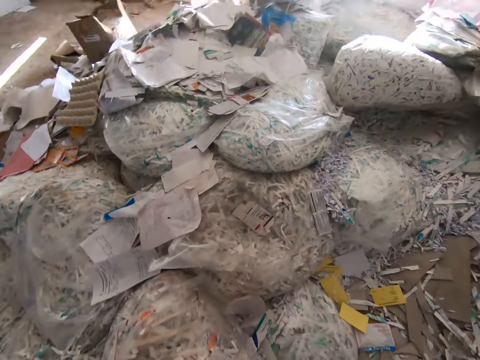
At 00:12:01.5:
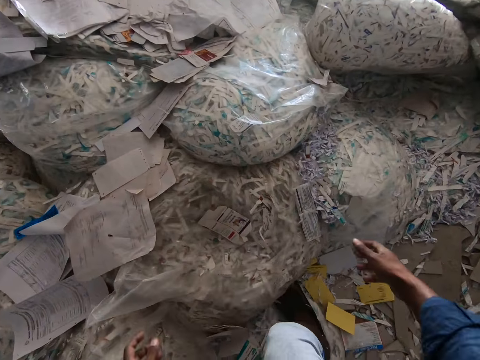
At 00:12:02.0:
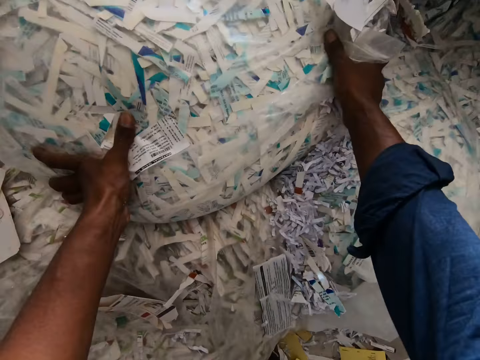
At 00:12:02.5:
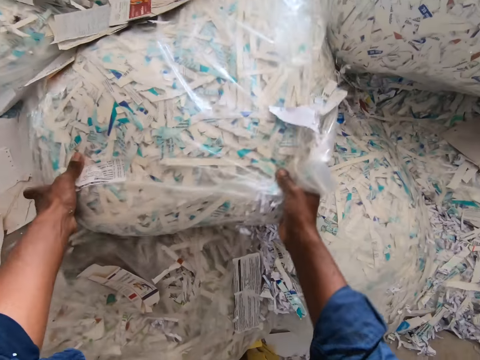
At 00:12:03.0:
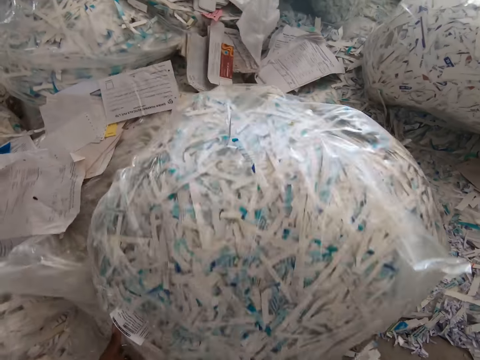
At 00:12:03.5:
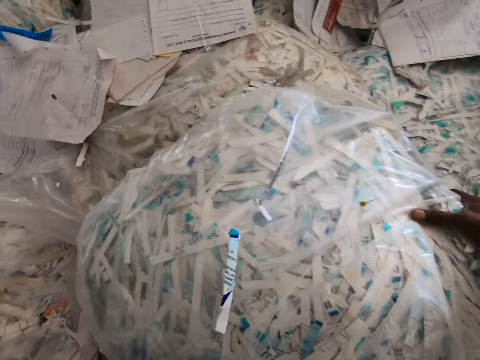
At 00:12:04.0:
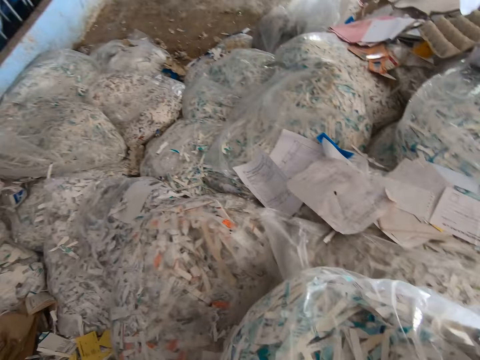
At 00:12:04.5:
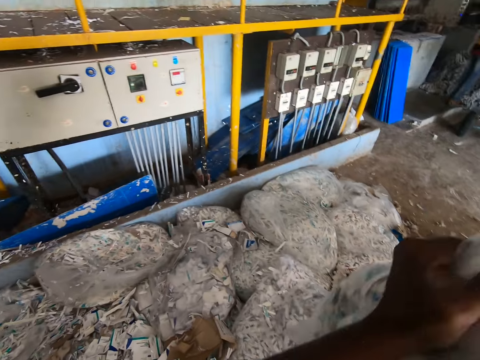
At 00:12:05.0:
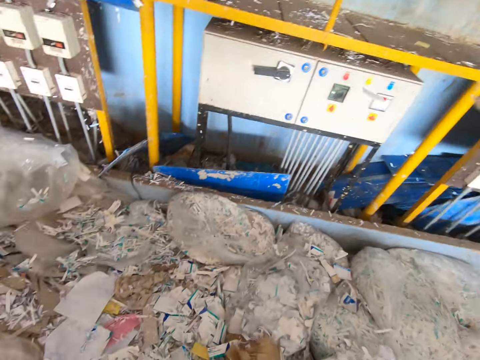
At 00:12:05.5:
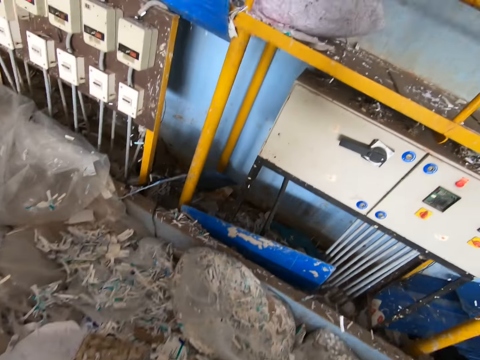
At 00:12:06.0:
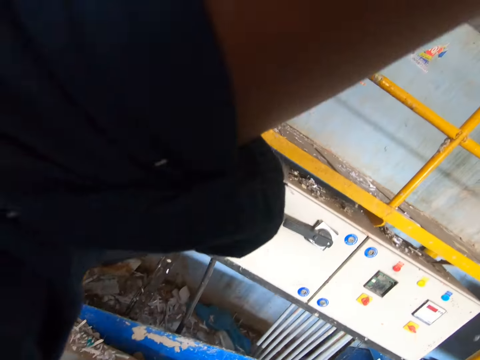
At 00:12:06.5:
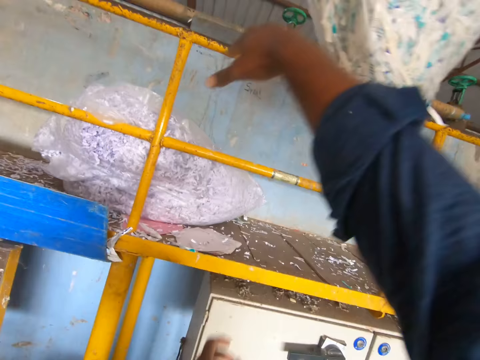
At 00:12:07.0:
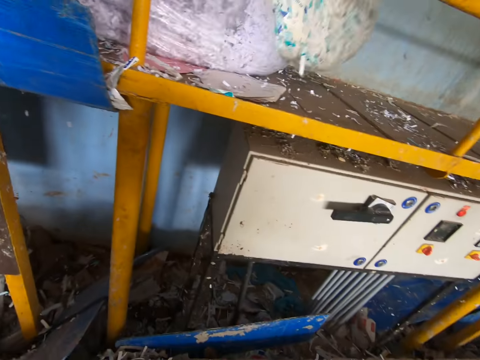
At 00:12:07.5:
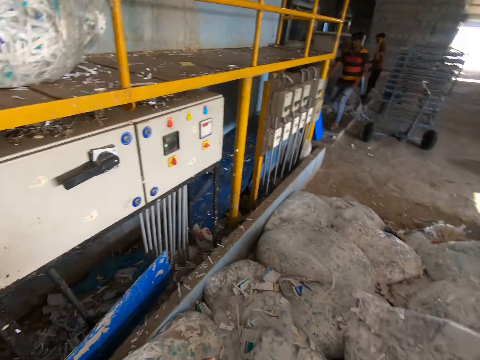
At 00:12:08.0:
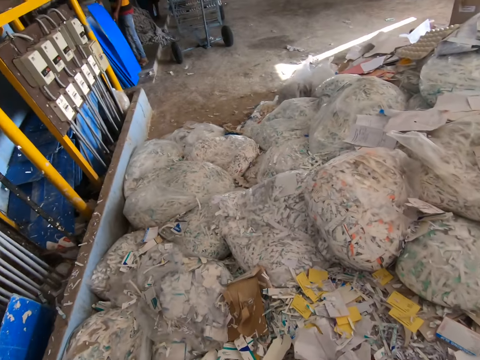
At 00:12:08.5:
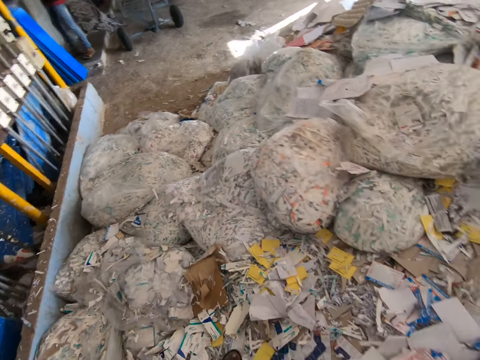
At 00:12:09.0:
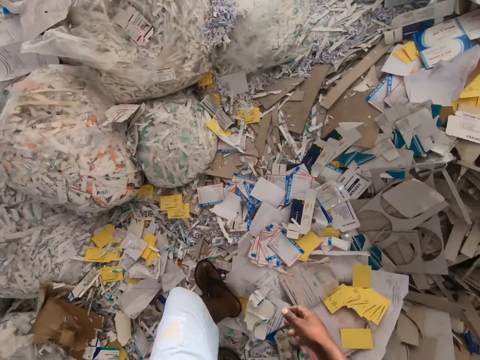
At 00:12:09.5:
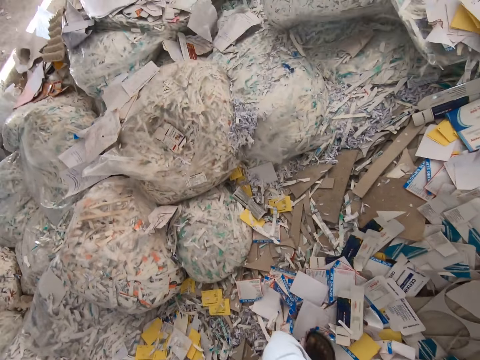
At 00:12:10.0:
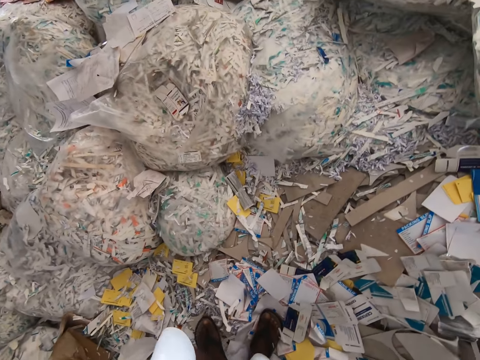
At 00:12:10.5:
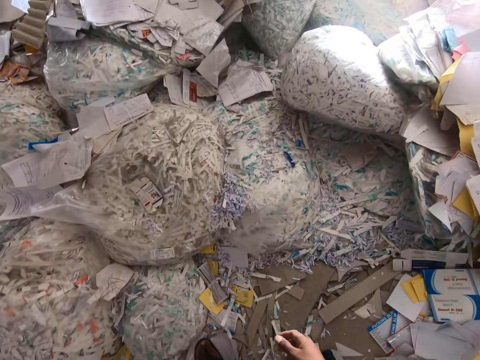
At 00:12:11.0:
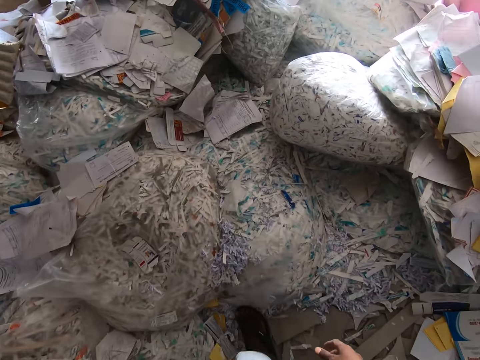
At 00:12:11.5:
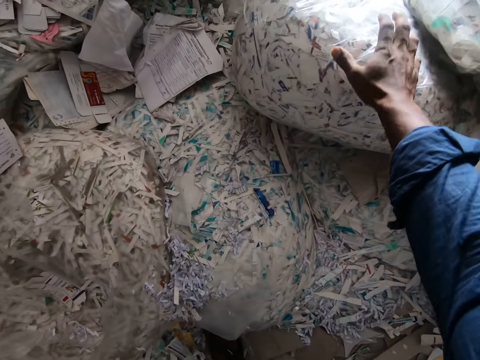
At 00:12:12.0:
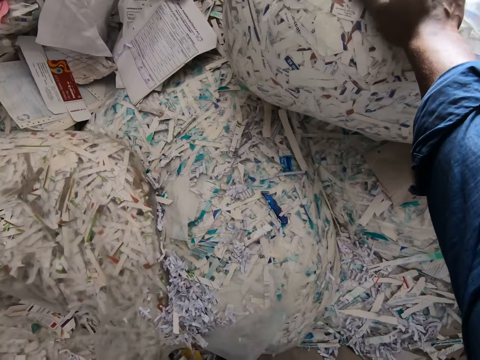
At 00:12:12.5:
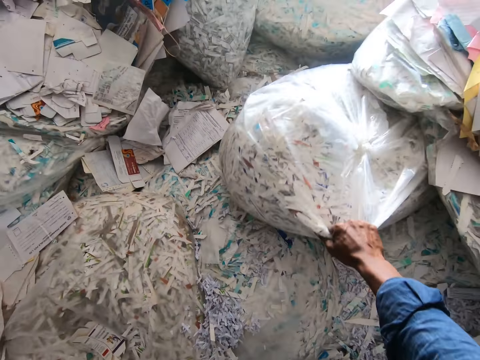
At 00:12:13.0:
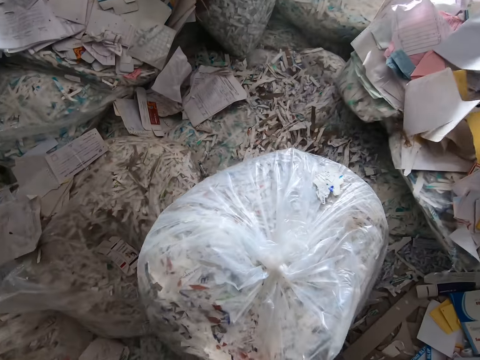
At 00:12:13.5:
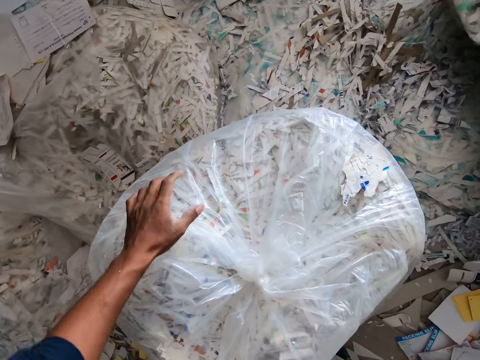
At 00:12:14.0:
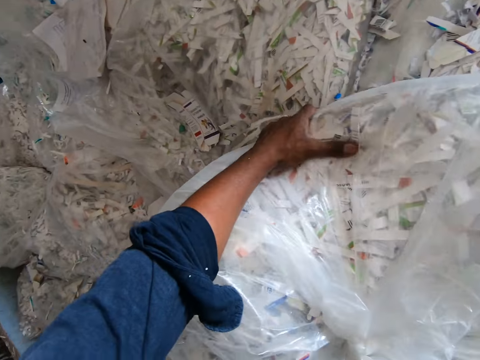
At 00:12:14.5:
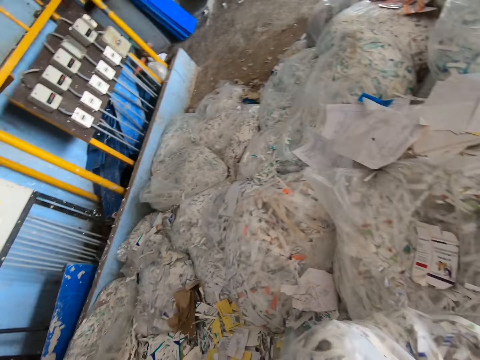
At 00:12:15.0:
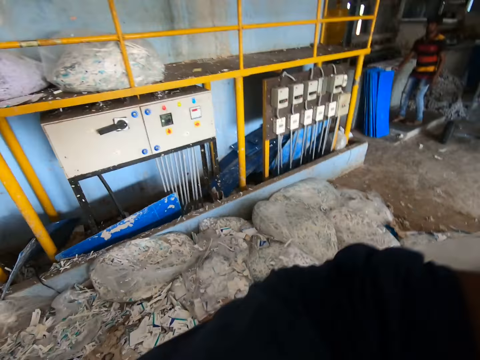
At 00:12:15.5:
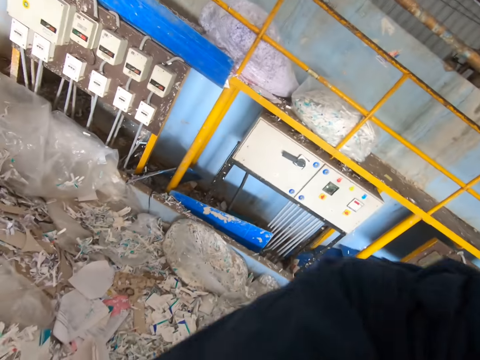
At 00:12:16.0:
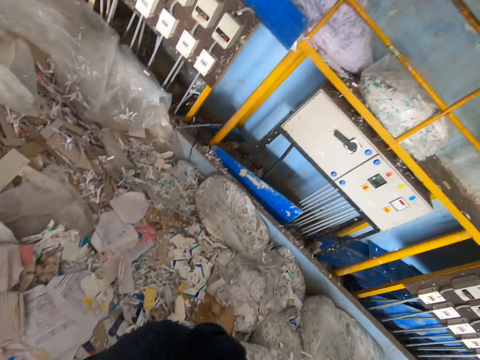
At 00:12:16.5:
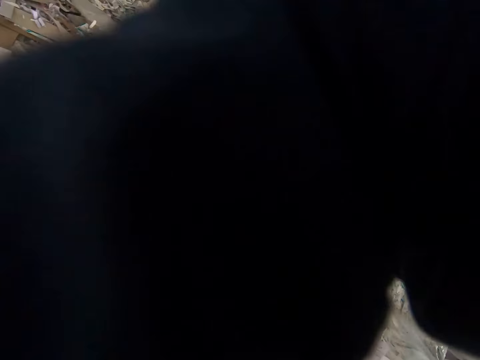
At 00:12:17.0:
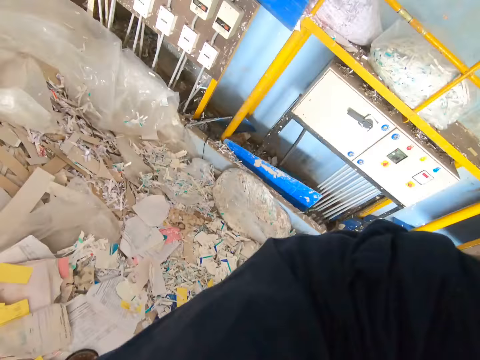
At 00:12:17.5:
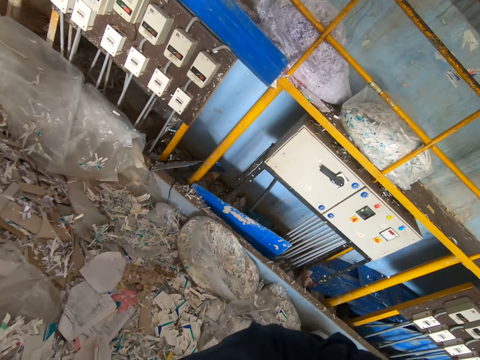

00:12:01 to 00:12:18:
The camera wearer looks at bags of raw materials. He picks up a bag of paper from the floor with his hands. He lowers hands. He holds the bag of raw materials. He pulls the bag of raw materials. He carries the bag of paper from the floor with both hands. He lifts the bag of raw materials. He throws the bag of paper on the lift with both hands. He looks at bags of raw materials. He walks on raw materials. He touches a bag of paper with his right hand. He moves a hand. He pulls the bag of paper with his right hand. He carries the bag of paper from the floor with both hands. He holds the bag of raw materials. He lifts the bag of raw materials.

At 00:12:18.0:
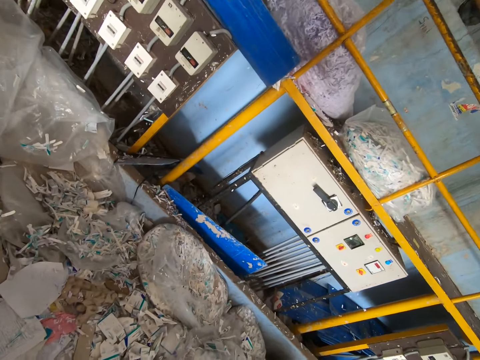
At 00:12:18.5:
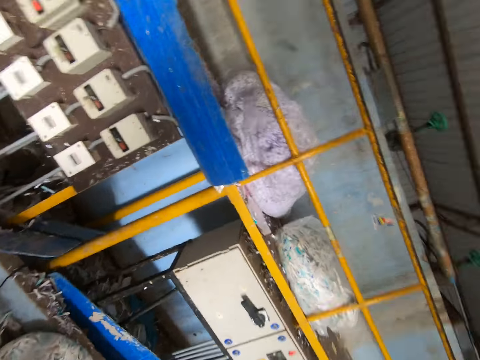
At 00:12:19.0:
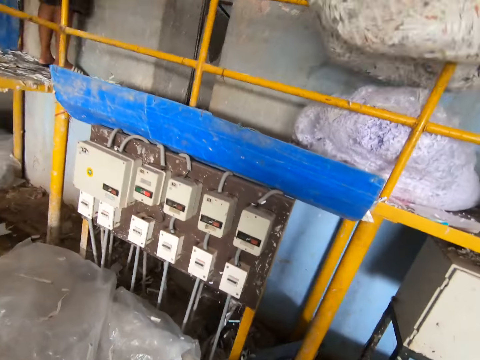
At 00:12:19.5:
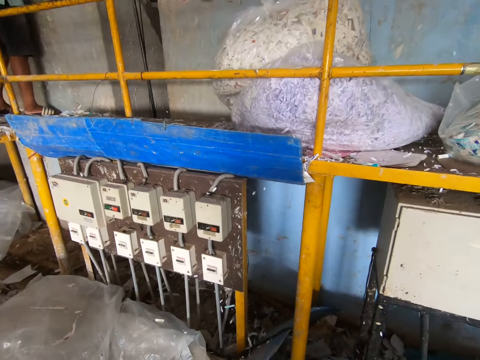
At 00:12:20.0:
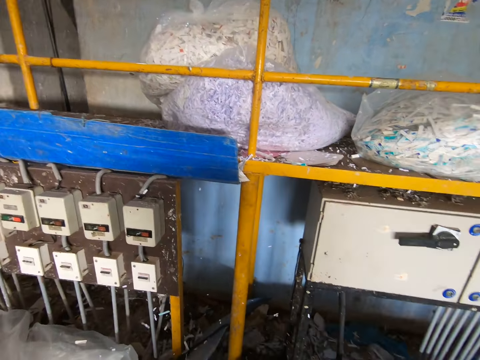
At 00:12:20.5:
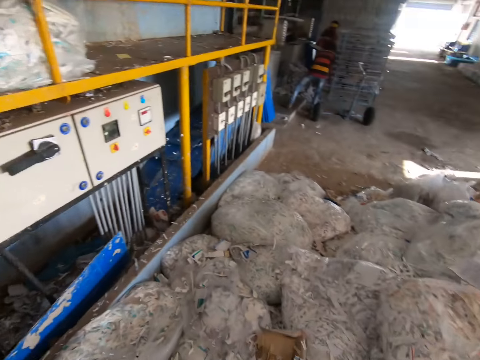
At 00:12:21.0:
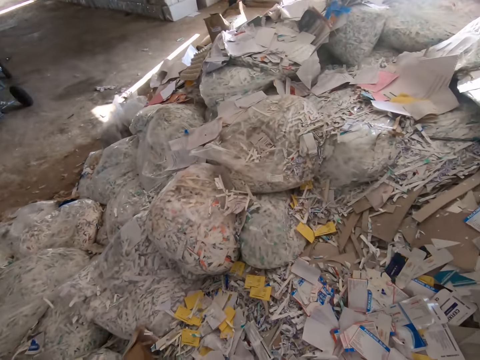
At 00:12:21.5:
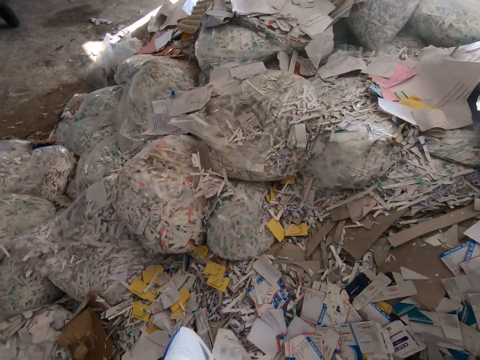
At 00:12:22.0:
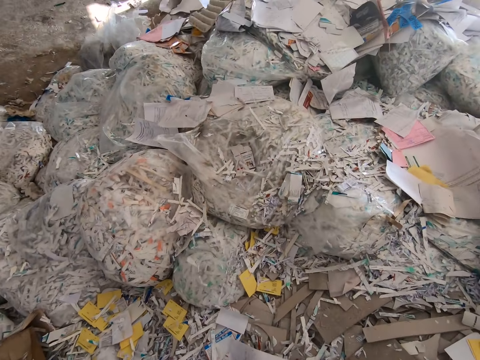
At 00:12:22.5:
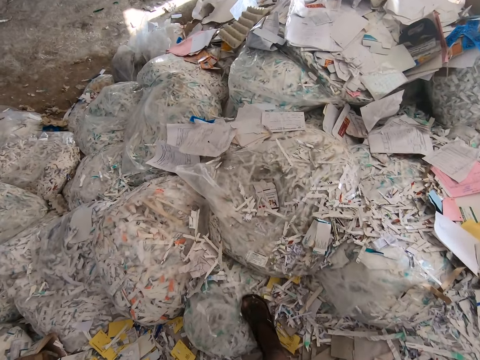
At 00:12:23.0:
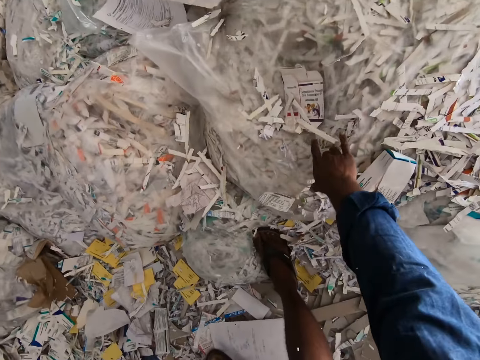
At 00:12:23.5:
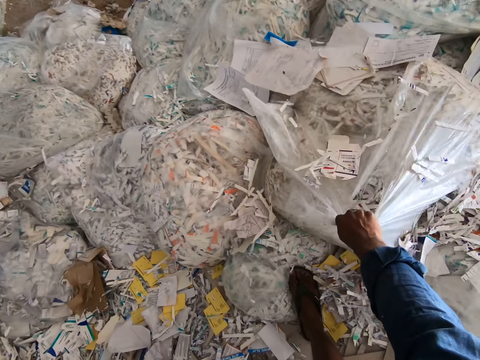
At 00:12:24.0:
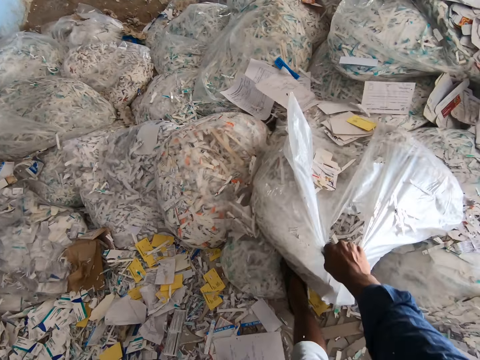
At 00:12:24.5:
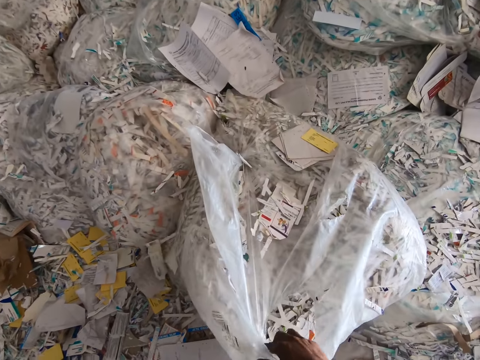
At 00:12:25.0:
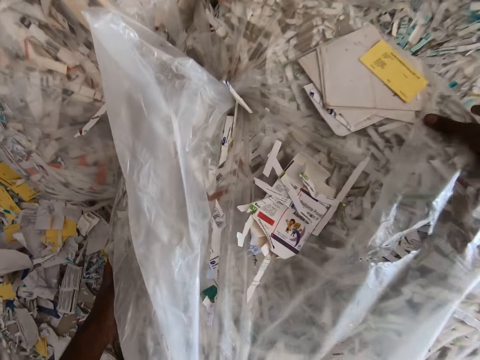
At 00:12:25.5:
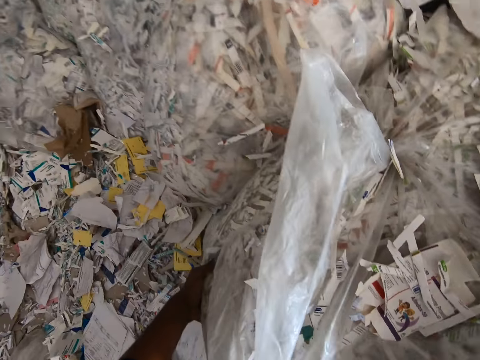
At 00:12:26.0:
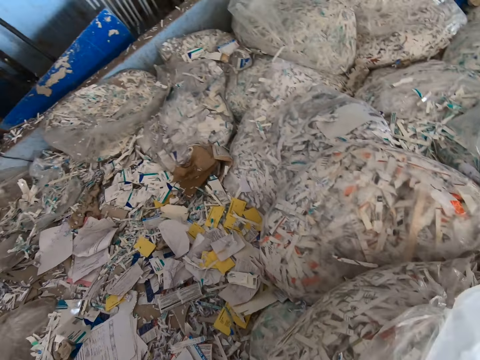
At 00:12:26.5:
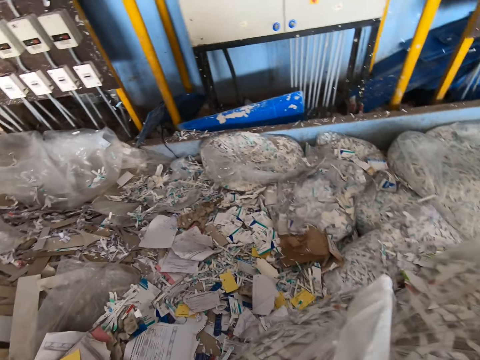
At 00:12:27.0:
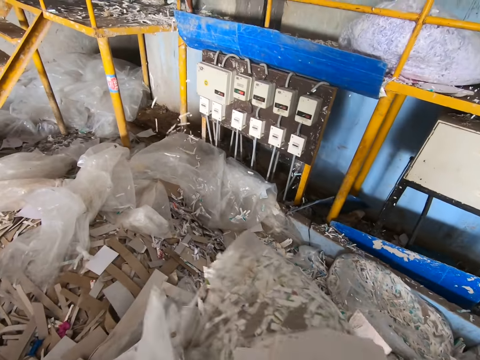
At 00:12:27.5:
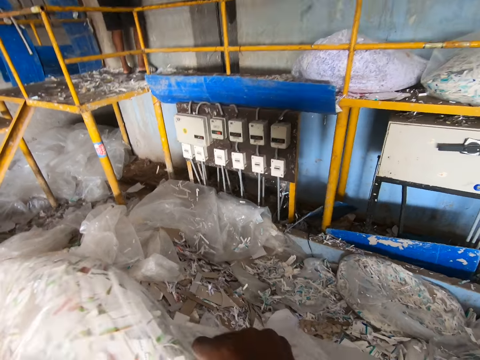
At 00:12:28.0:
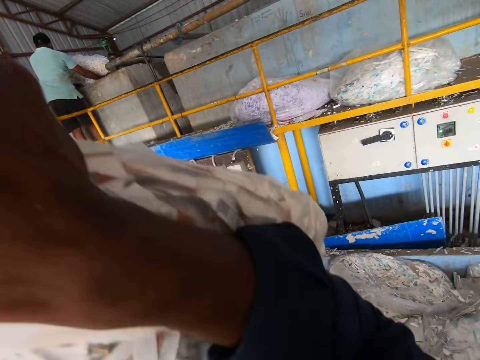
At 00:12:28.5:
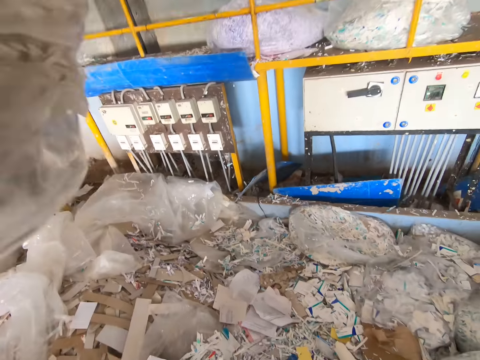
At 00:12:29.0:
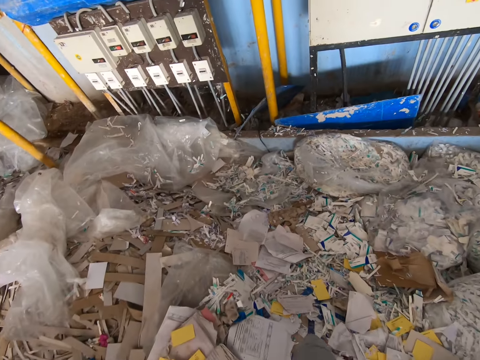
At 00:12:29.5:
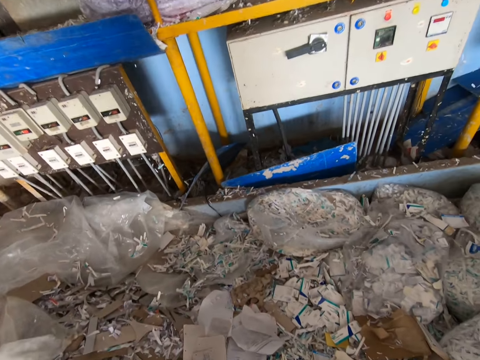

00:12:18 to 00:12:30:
The camera wearer throws the bag of paper or raw materials on the lift with both hands. He moves towards a stand. He looks at bags of raw materials. He looks around. He walks on raw materials. He picks up a bag of paper from the floor with his right hand. He holds the bag of raw materials and pulls the bag of raw materials. He carries the bag of paper from the floor with both hands. He holds the bag of raw materials. The man pours paper from the bag of paper into the fourdrinier machine with both hands. The camera wearer lifts the bag of raw materials.
